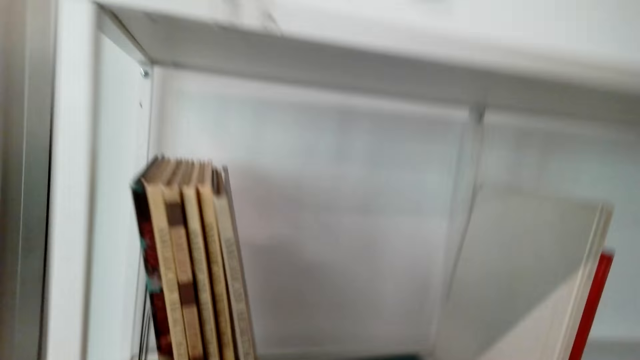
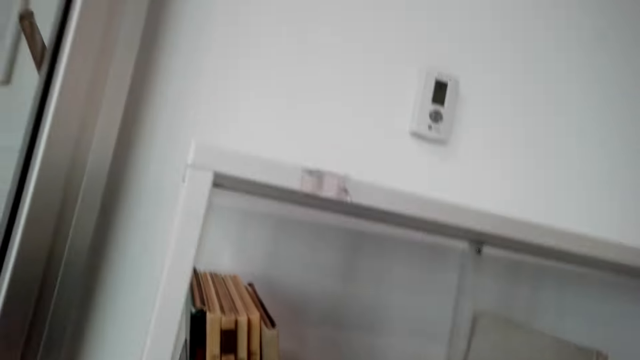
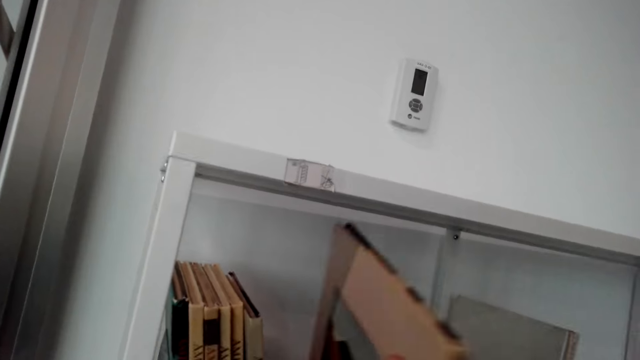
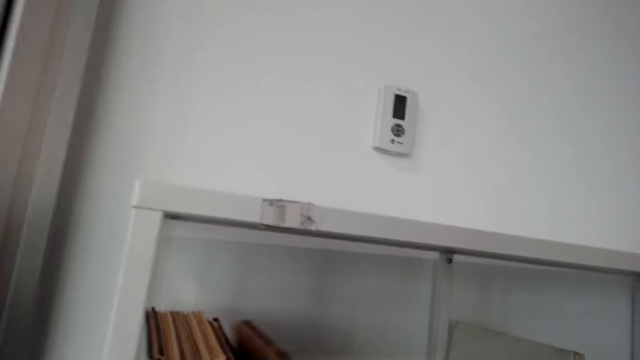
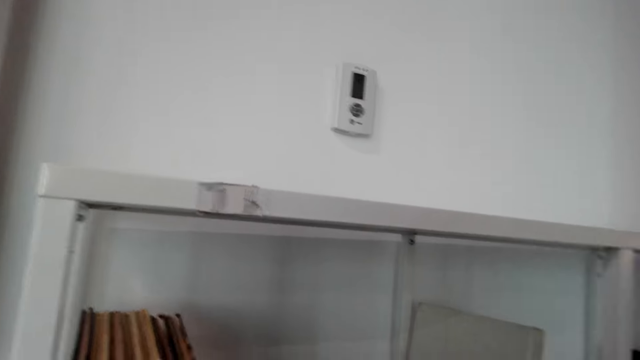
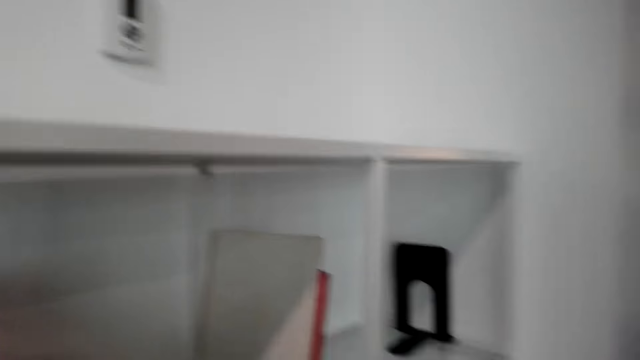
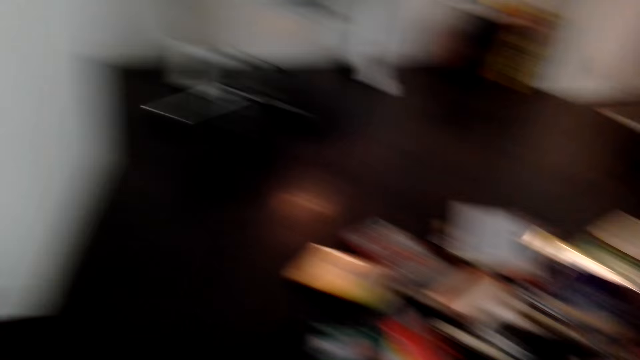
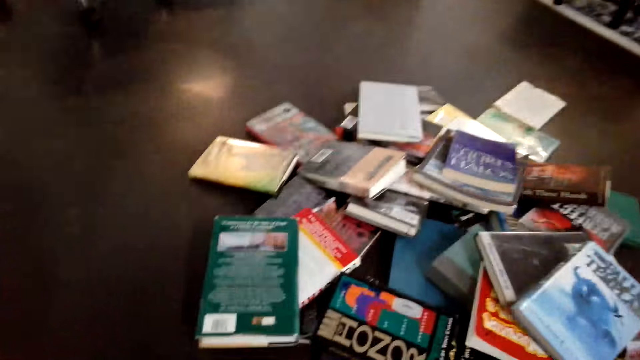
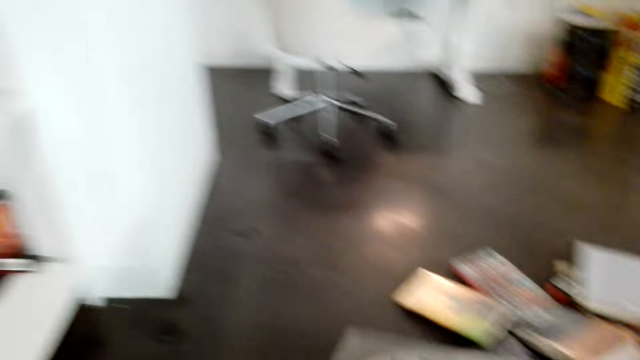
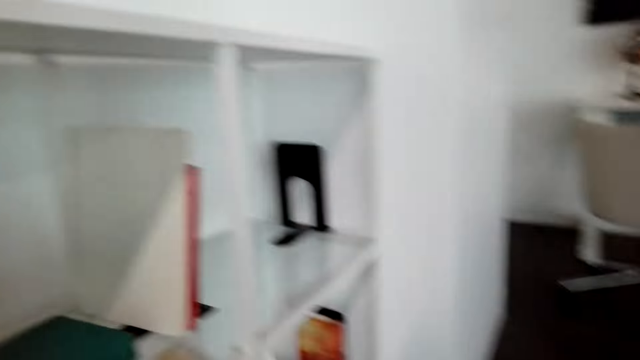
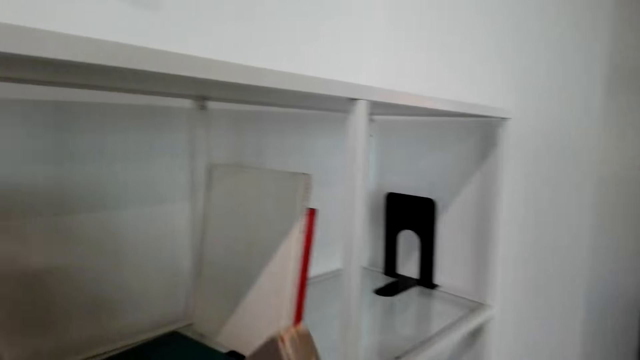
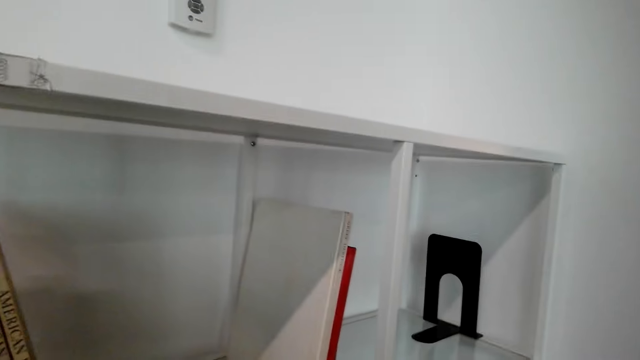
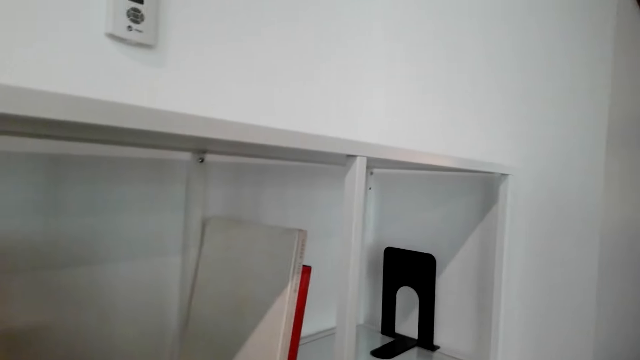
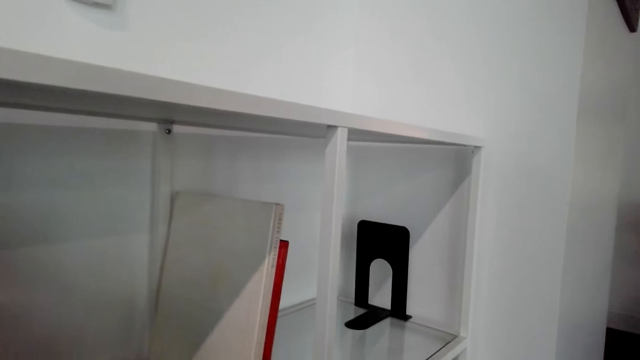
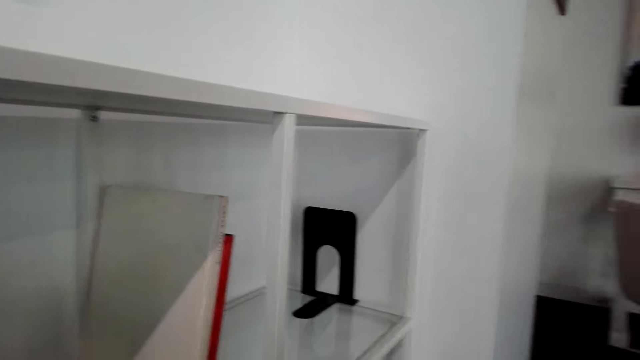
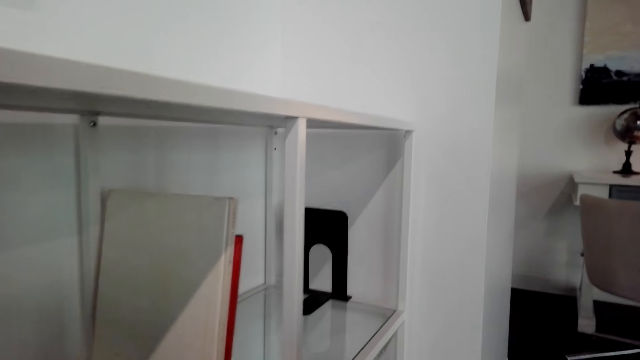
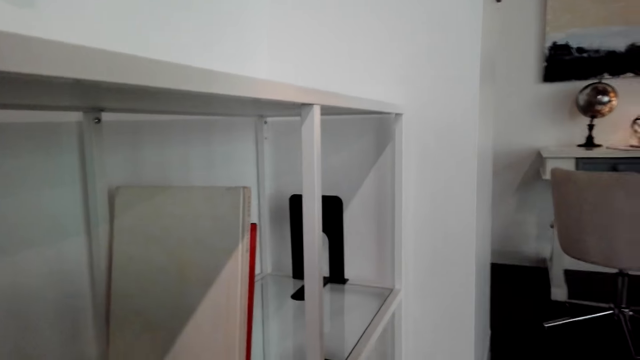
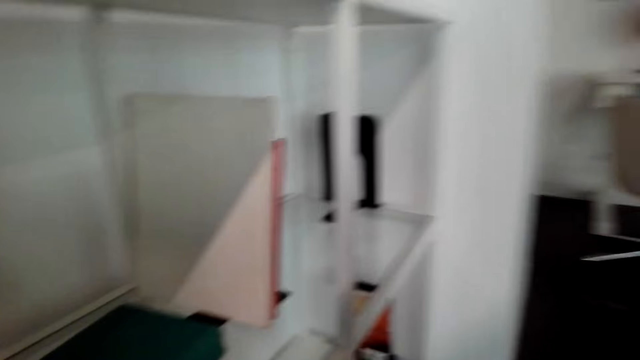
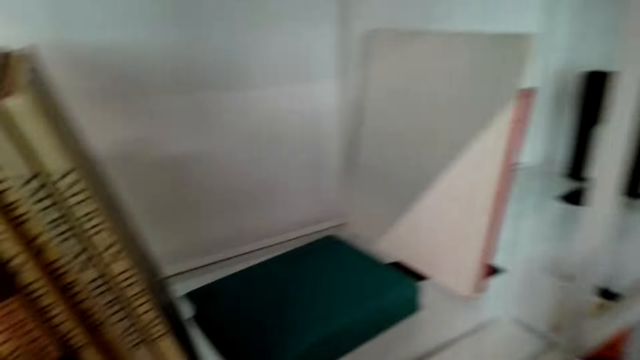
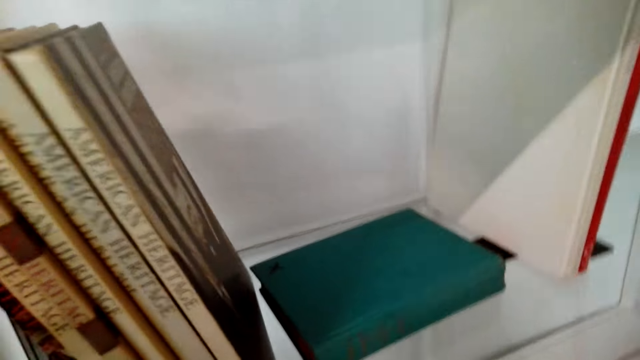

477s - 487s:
The camera wearer puts a book on a shelf. They pick books from the floor. They put a book on the shelf.

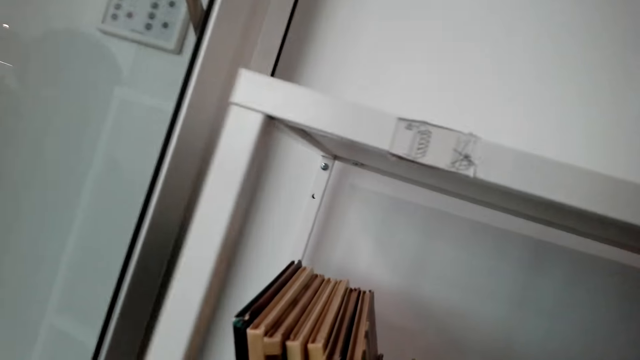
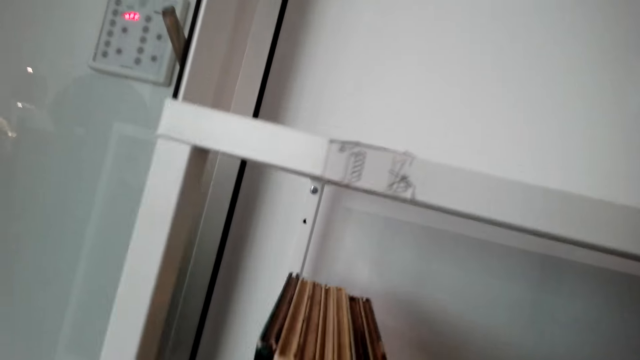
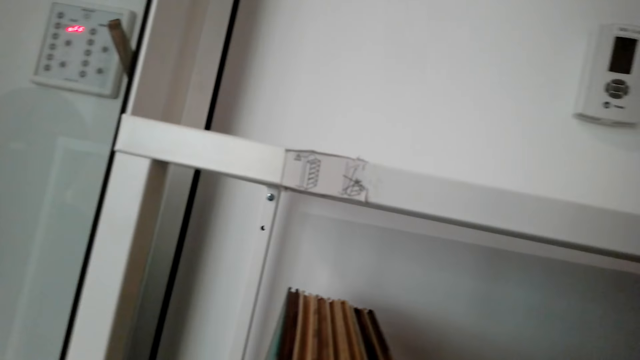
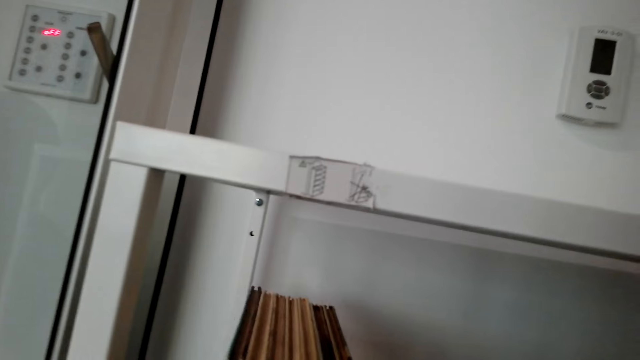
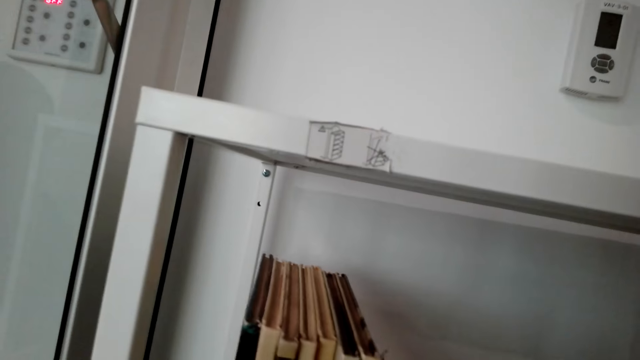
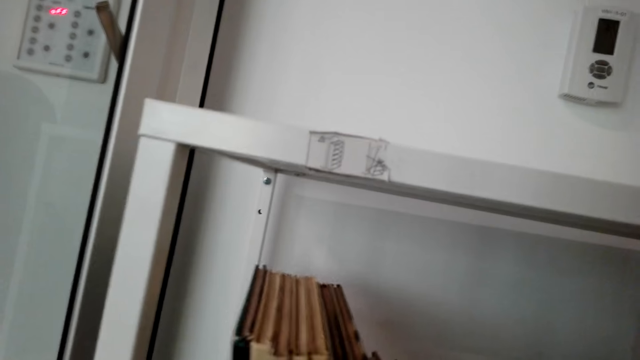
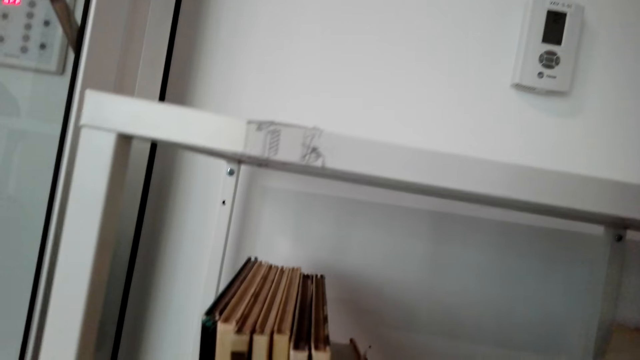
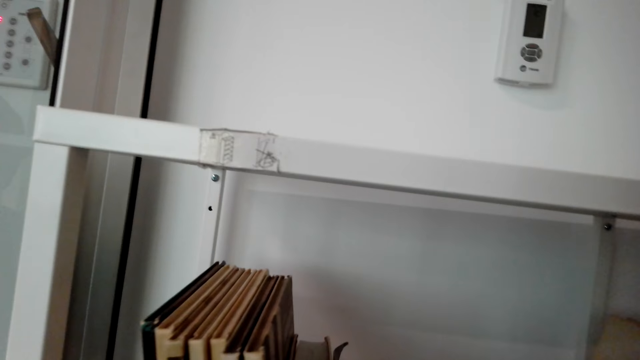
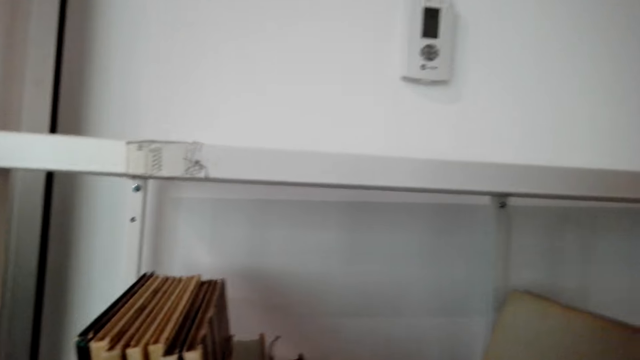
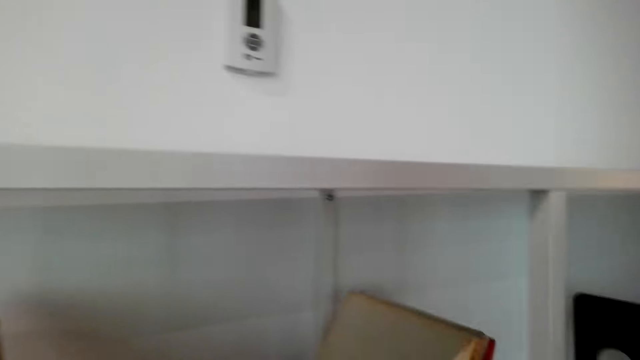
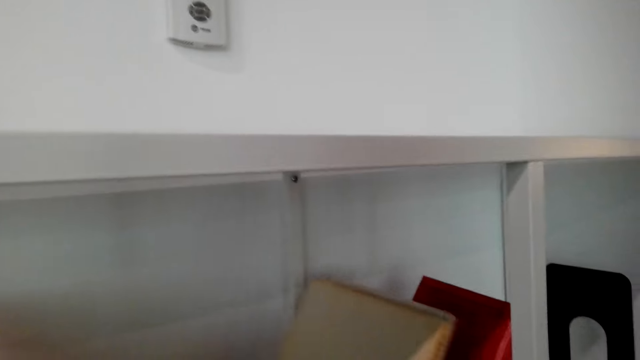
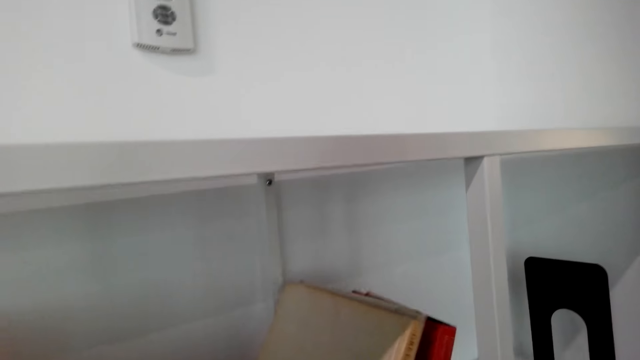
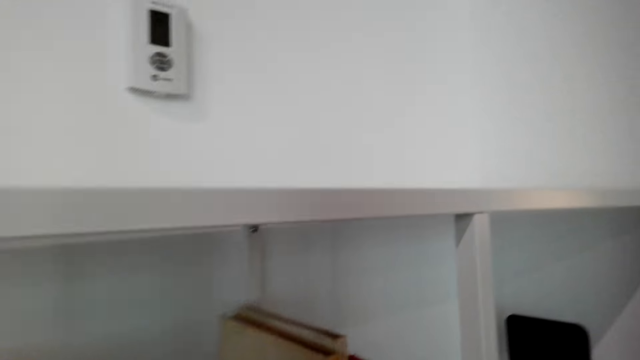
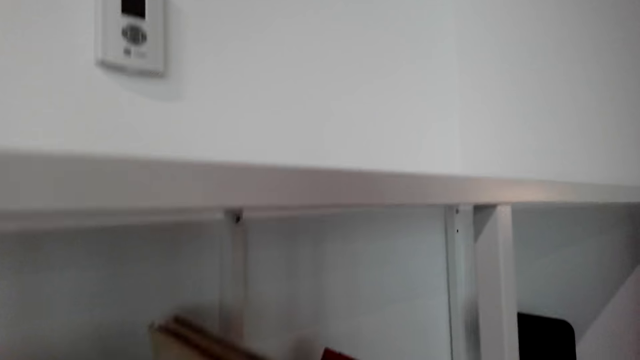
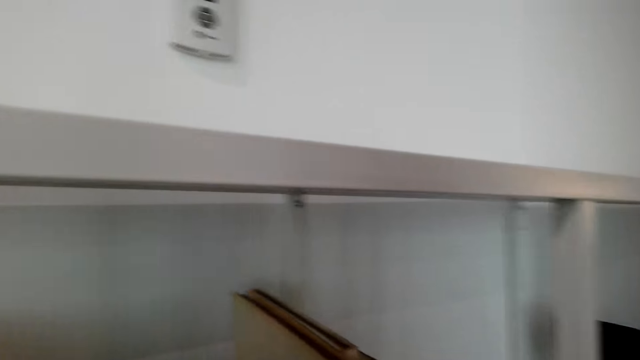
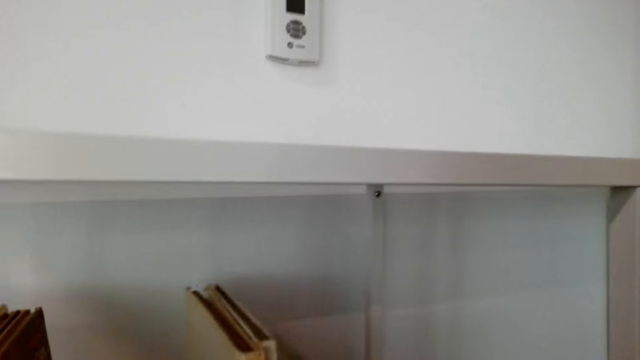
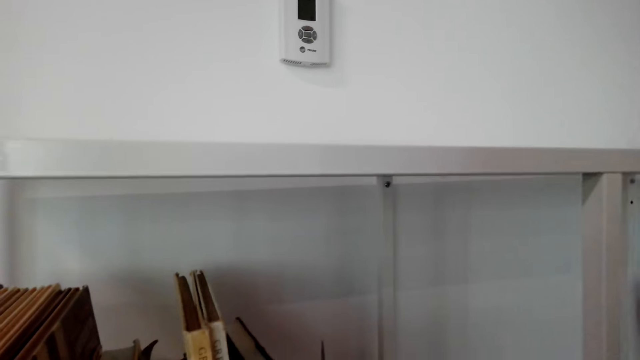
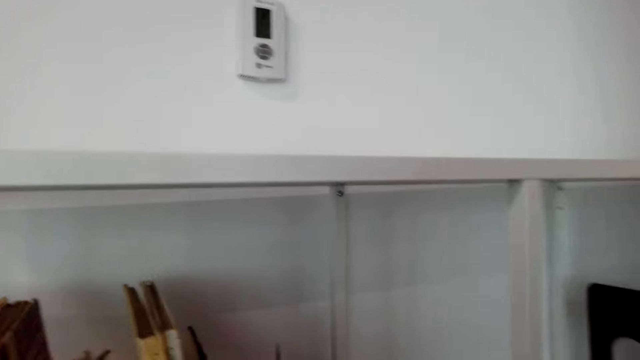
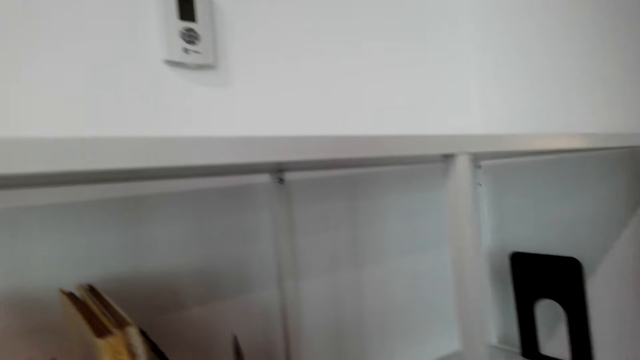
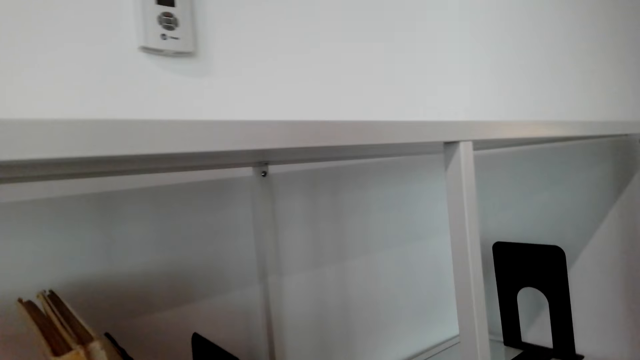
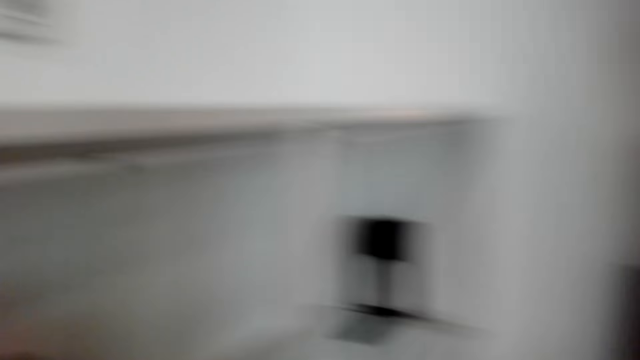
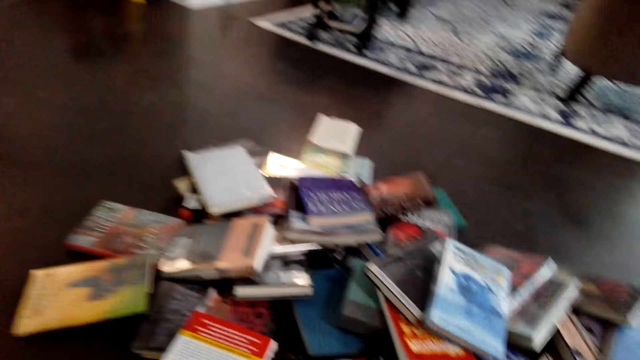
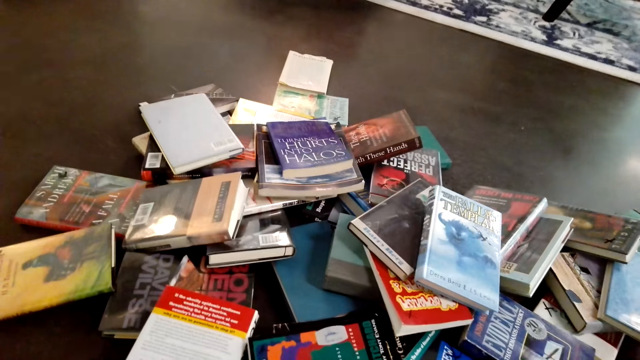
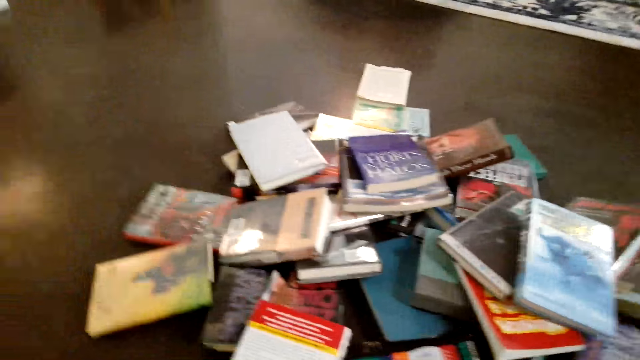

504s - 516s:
The camera wearer arranges books on the shelf. They turn around.
